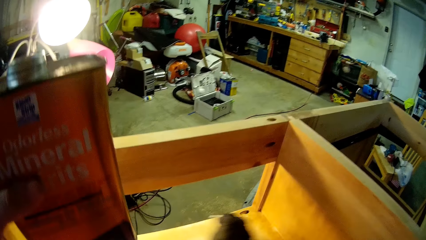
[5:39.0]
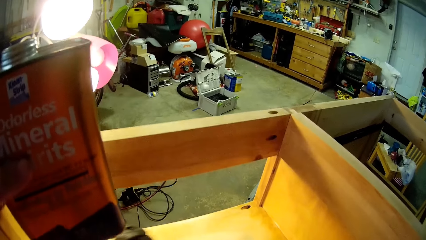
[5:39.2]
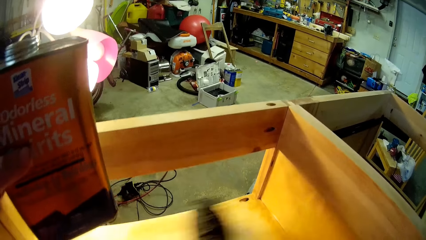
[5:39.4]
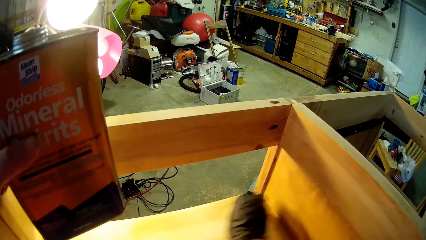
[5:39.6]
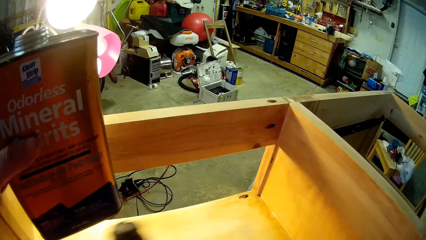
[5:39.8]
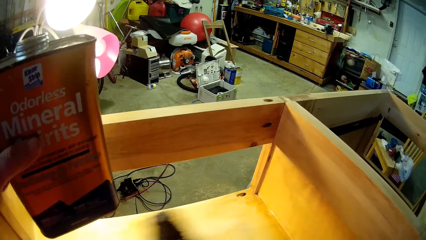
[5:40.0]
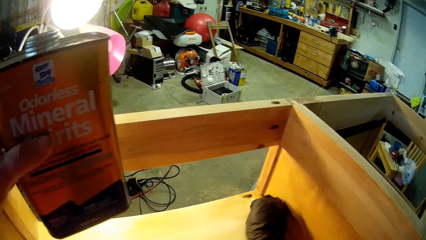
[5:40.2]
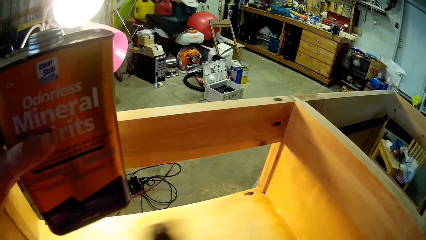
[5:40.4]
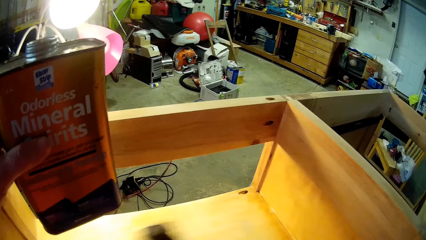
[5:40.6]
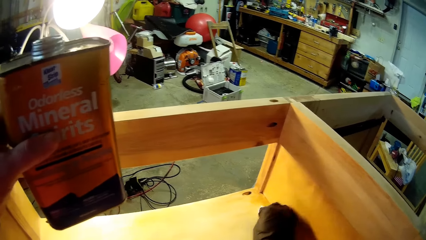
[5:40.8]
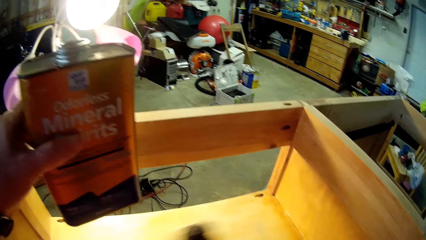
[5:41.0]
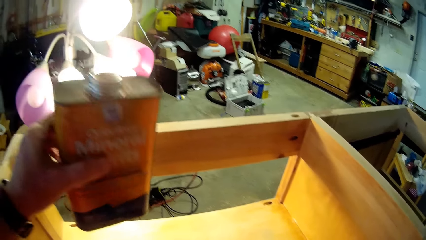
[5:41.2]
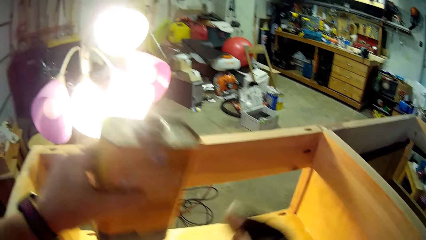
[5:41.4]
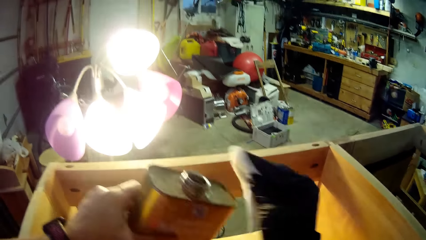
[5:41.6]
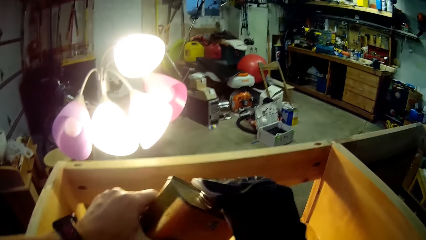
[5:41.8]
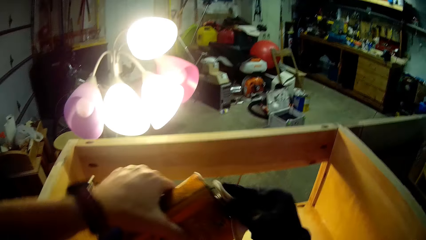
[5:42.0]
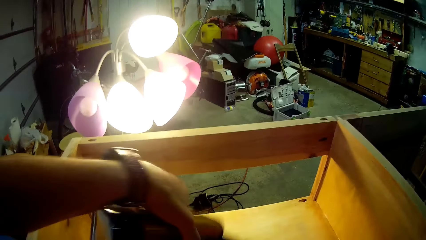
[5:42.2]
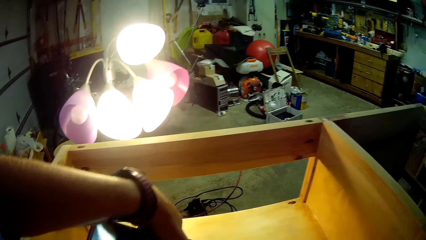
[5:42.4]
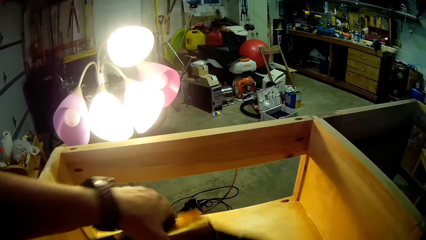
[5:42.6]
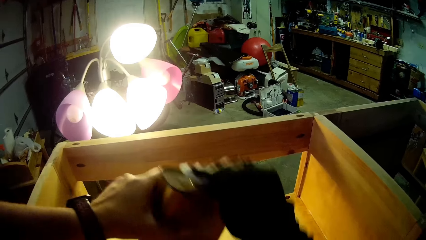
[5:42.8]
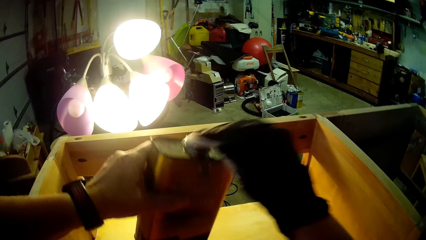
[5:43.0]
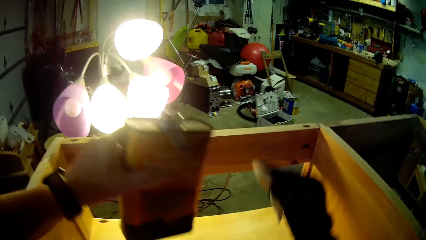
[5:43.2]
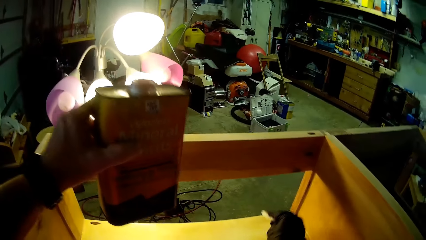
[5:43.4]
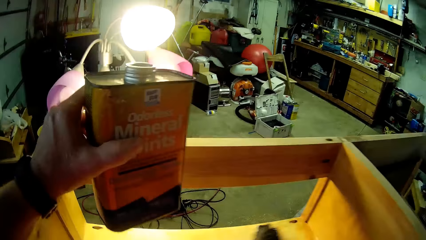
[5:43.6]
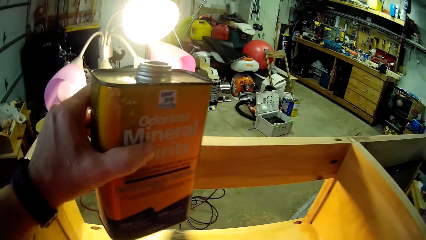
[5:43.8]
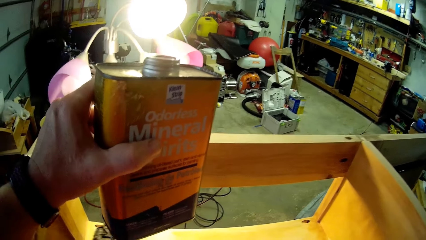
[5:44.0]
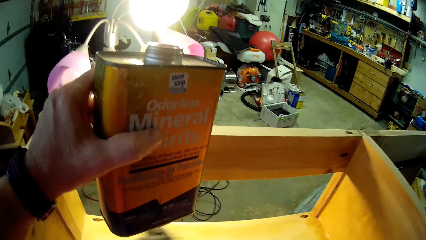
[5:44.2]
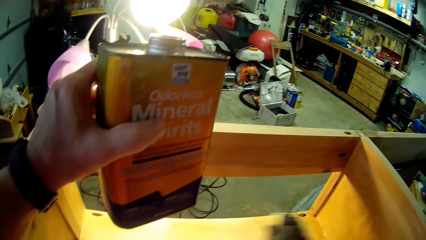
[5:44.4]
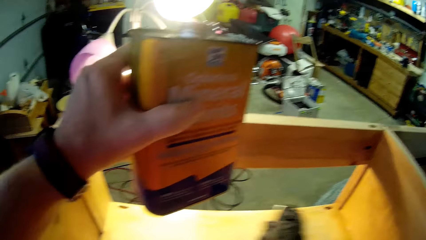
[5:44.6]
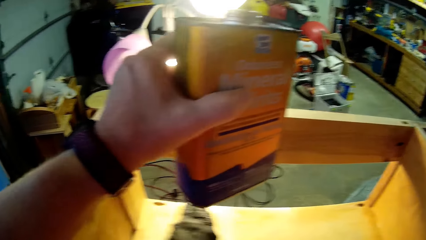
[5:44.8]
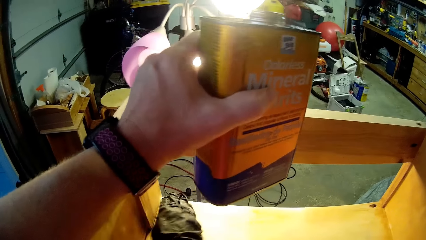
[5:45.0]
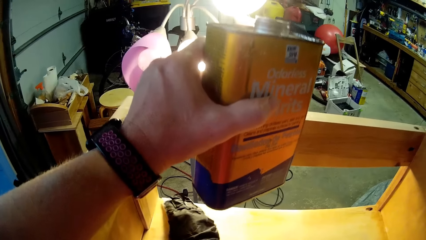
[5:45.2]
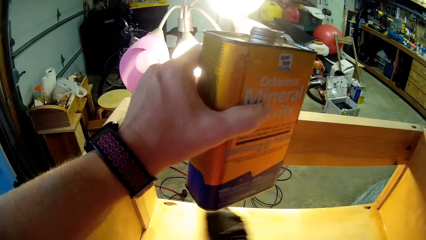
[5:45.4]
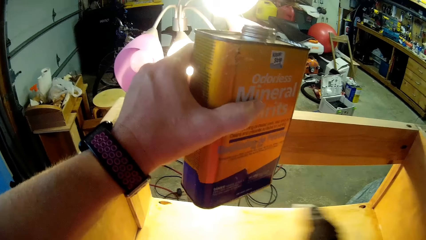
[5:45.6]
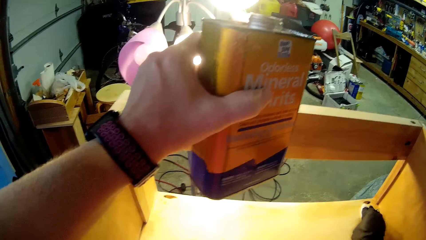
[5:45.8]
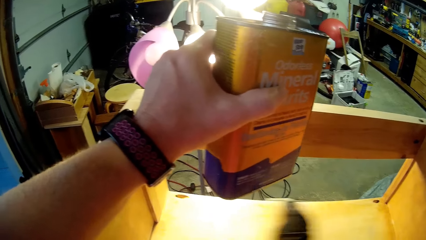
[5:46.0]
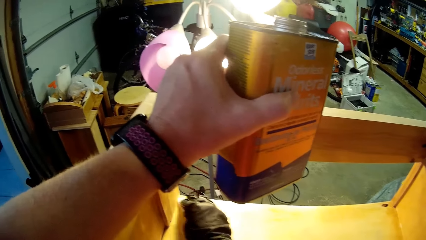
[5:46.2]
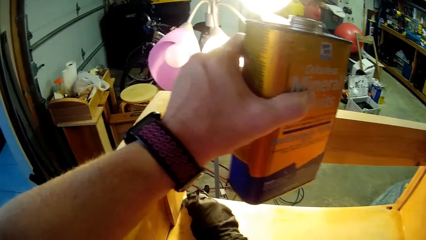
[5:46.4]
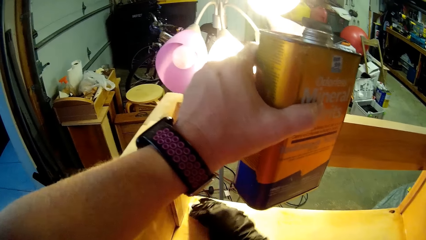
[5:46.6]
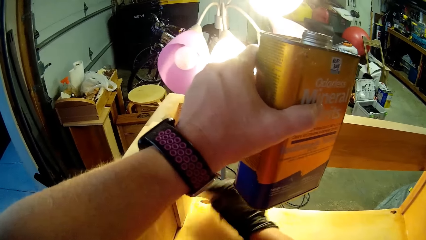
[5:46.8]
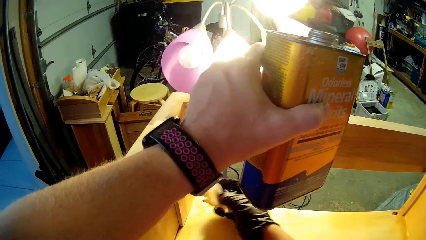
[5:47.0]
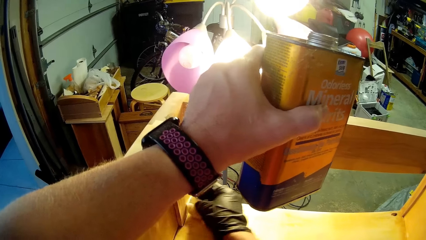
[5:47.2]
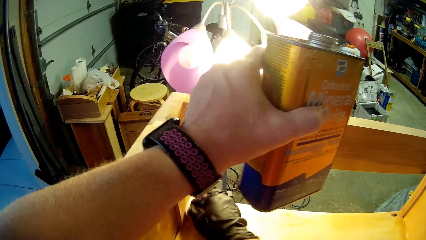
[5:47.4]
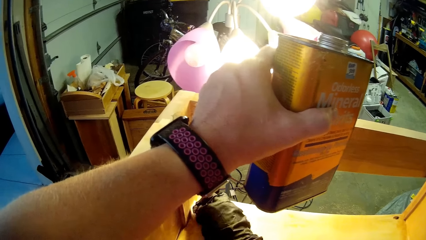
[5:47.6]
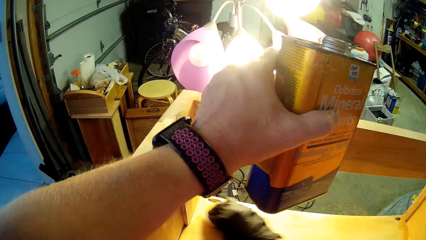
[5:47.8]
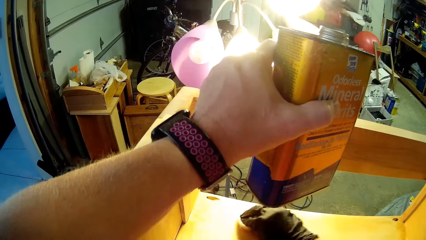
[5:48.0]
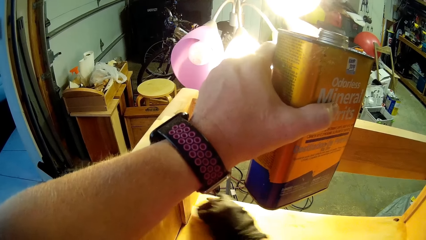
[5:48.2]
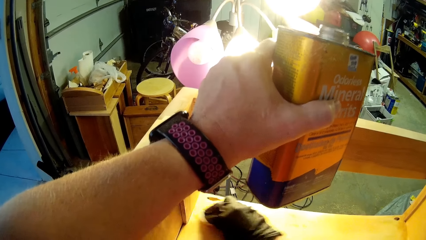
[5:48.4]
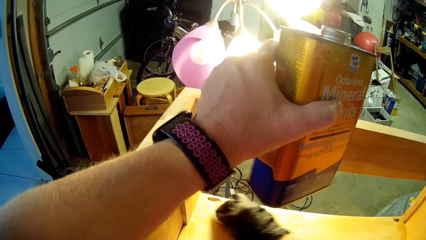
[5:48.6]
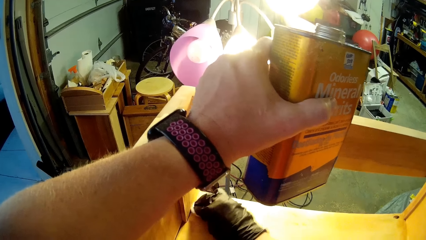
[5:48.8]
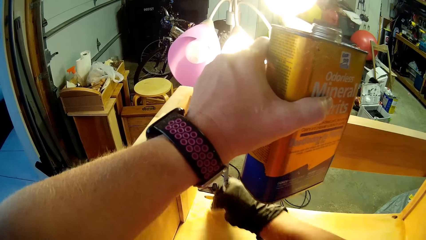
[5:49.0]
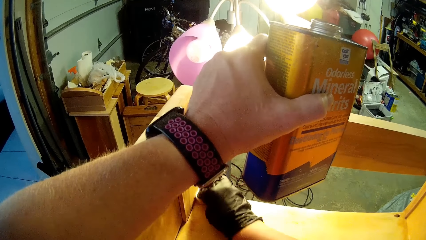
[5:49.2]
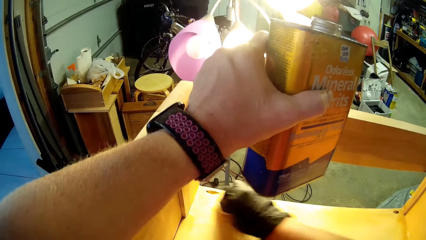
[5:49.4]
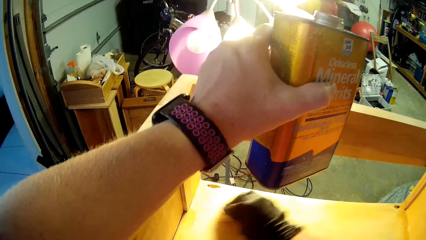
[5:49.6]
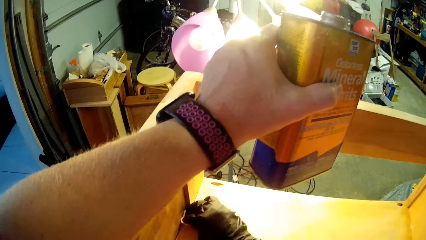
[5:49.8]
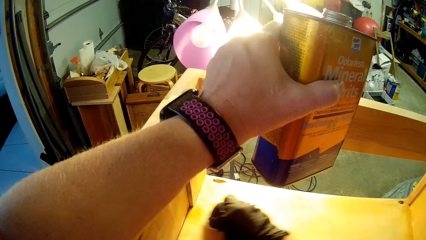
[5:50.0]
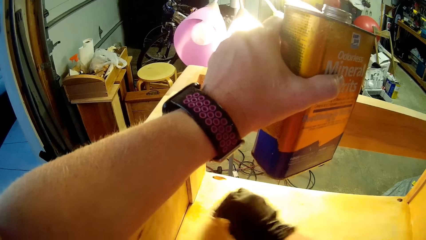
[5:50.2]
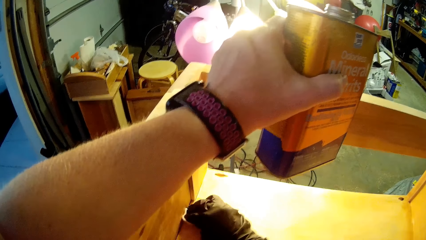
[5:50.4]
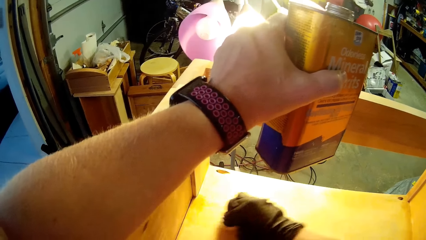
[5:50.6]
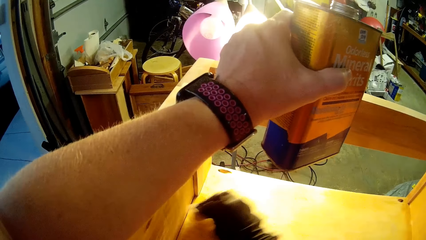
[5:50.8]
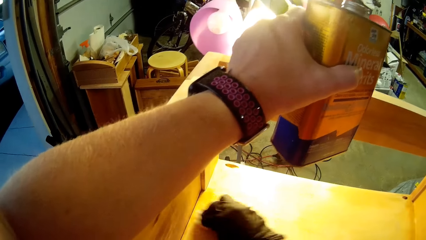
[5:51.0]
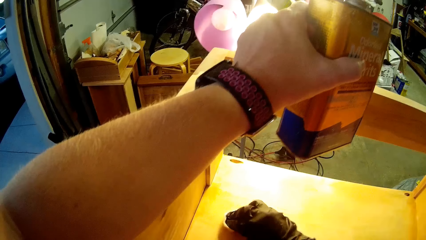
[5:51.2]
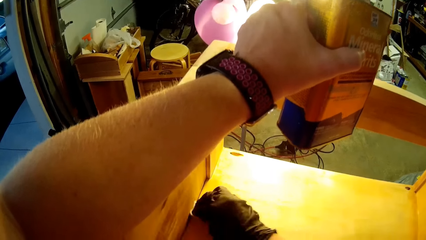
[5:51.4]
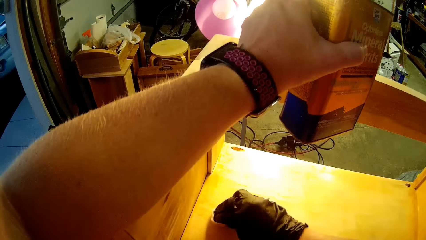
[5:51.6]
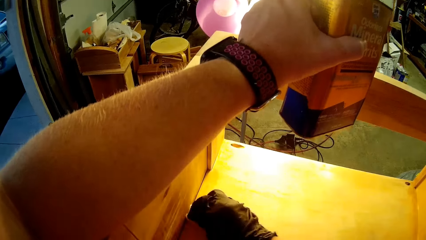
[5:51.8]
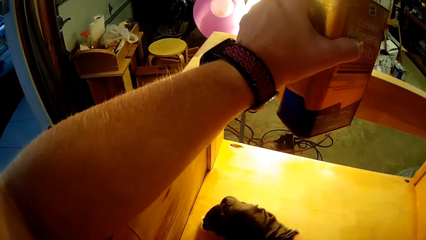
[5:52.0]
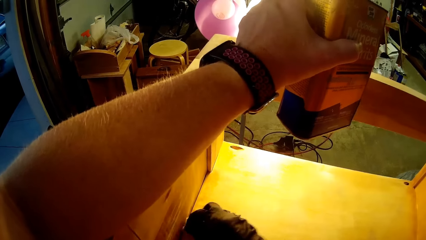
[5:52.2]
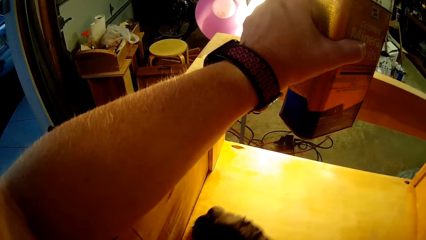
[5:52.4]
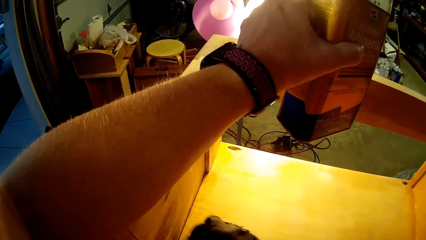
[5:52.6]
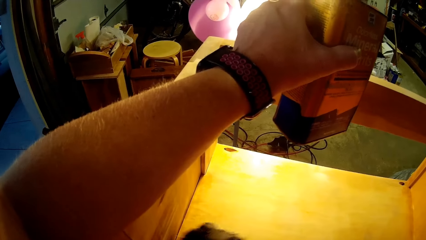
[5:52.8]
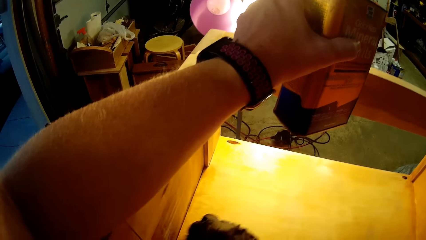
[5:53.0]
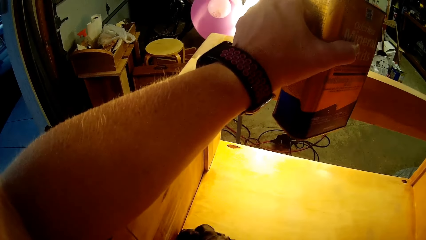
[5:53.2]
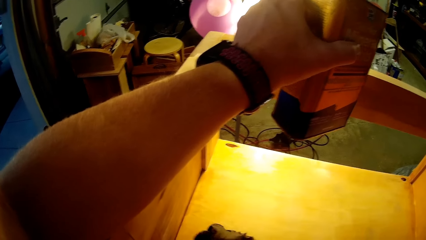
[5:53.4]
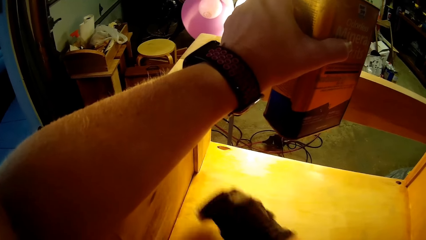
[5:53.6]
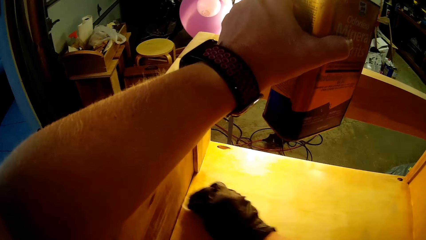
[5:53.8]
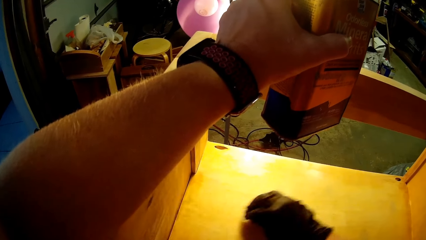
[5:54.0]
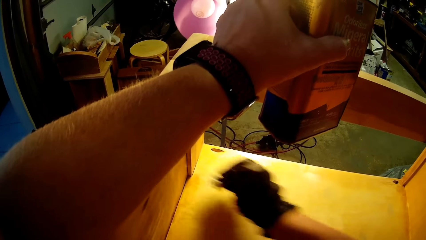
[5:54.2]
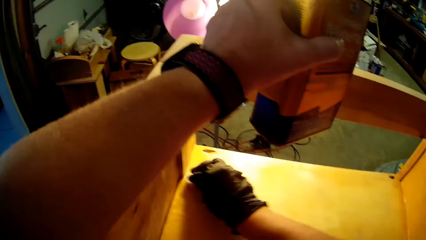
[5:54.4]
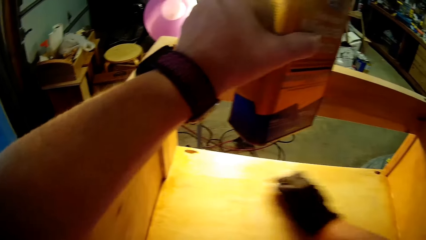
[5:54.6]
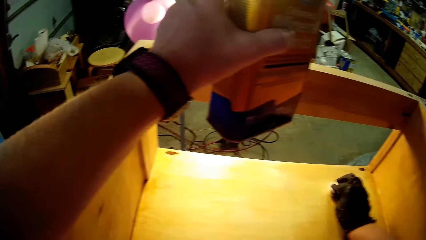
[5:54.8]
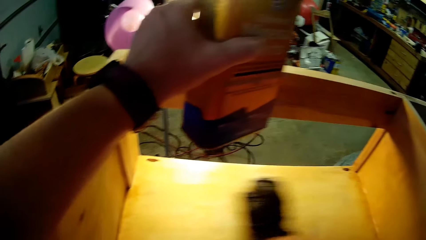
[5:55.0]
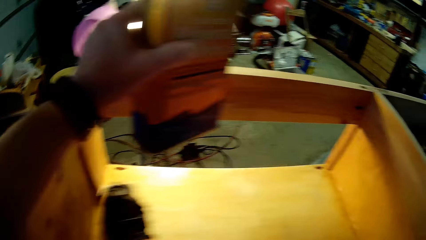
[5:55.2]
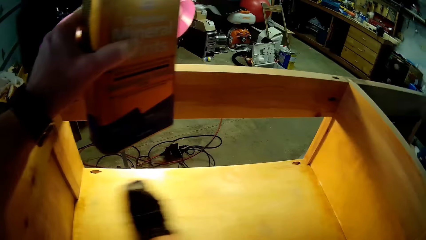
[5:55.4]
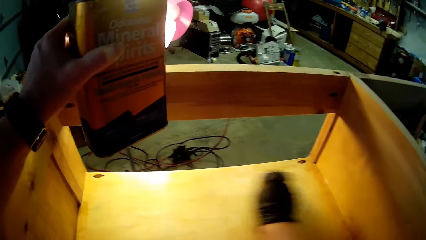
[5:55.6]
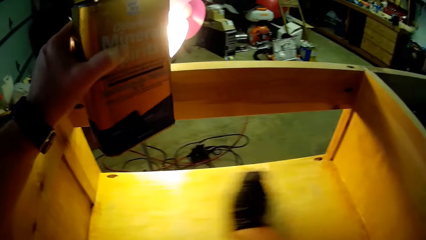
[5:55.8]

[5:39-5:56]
The camera wearer puts the odorless mineral spirit on the sandpaper. They scrub the cabinet with the sandpaper.
